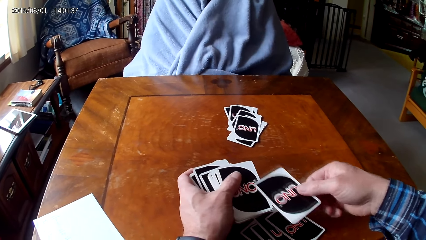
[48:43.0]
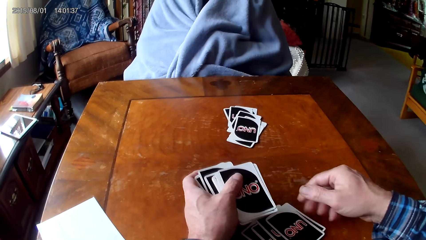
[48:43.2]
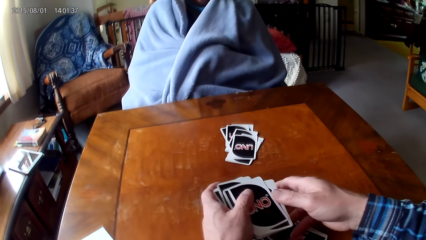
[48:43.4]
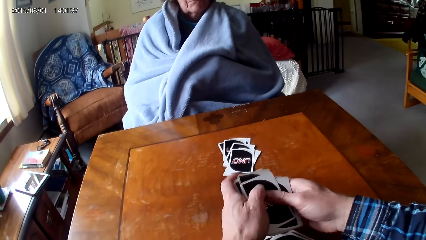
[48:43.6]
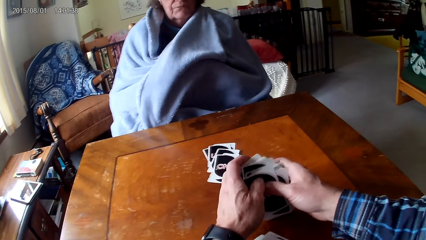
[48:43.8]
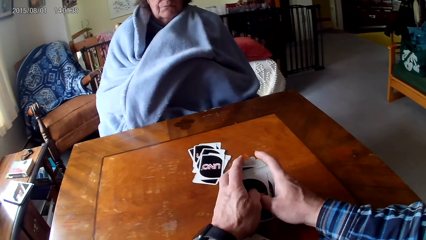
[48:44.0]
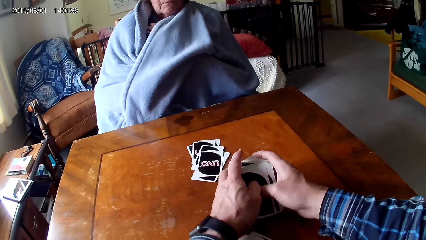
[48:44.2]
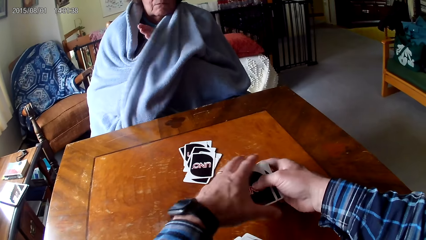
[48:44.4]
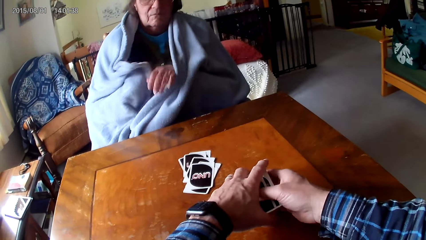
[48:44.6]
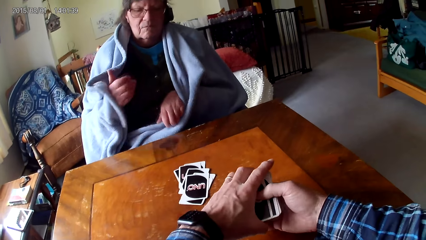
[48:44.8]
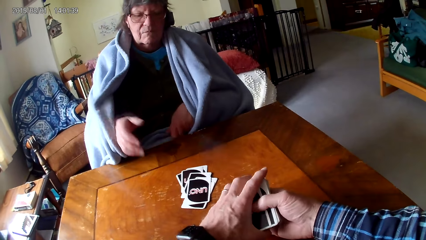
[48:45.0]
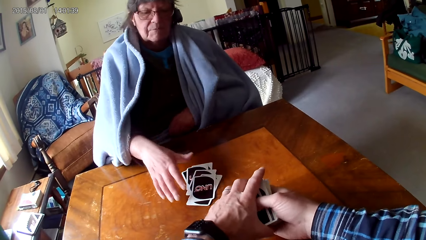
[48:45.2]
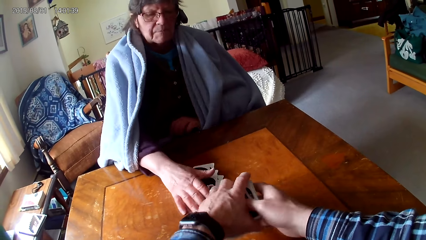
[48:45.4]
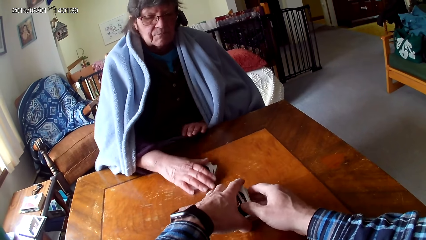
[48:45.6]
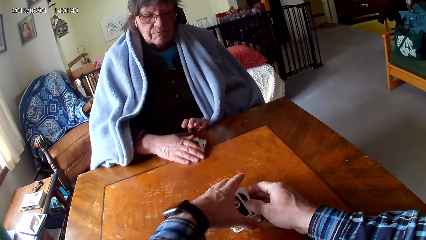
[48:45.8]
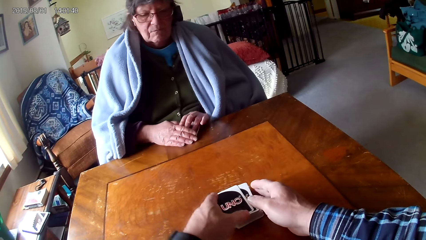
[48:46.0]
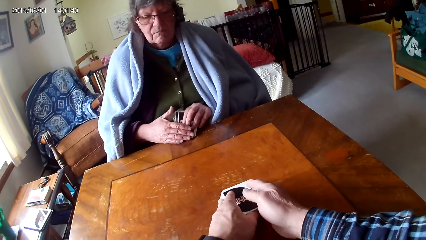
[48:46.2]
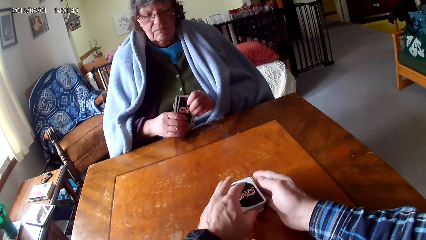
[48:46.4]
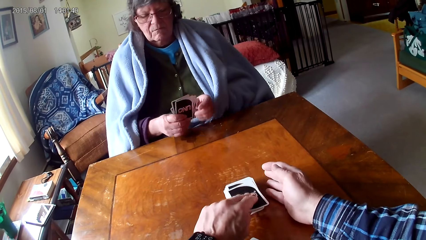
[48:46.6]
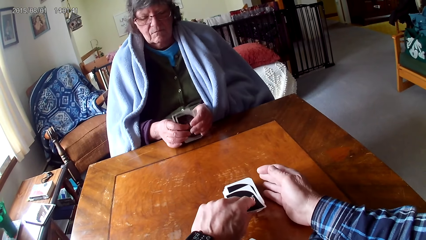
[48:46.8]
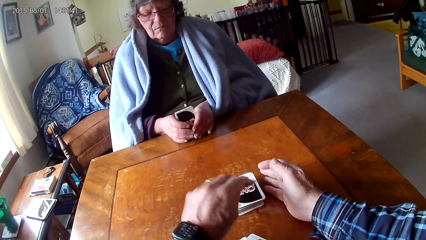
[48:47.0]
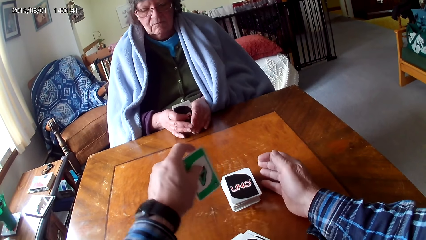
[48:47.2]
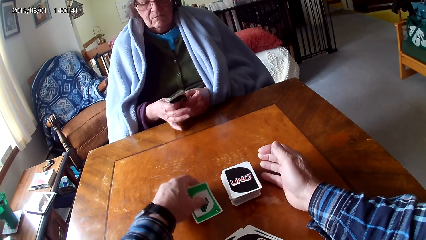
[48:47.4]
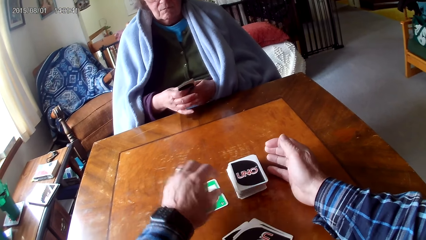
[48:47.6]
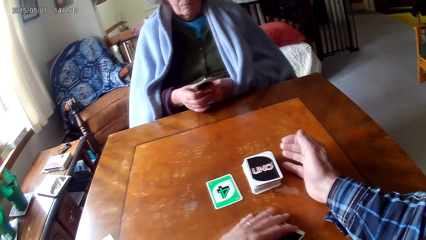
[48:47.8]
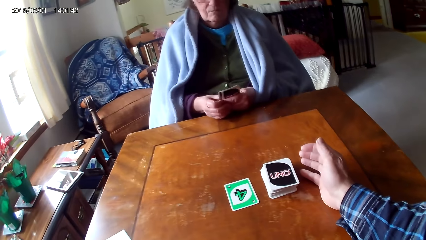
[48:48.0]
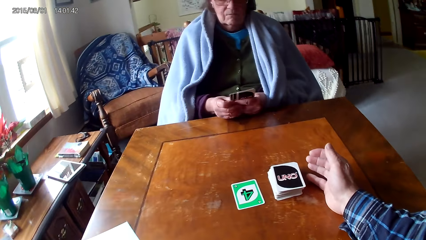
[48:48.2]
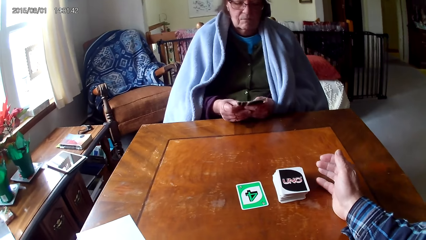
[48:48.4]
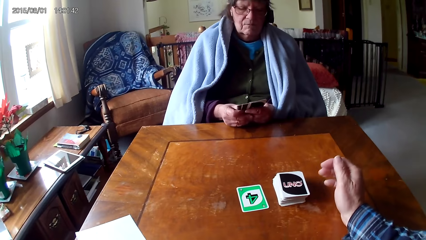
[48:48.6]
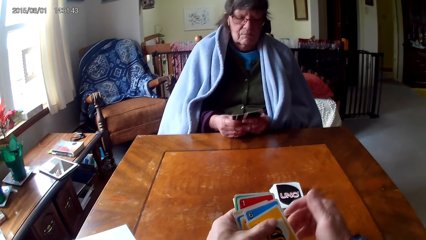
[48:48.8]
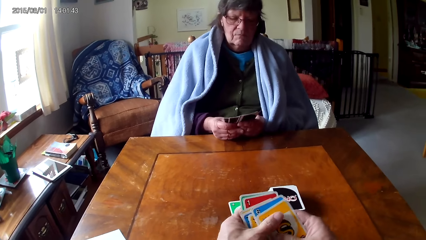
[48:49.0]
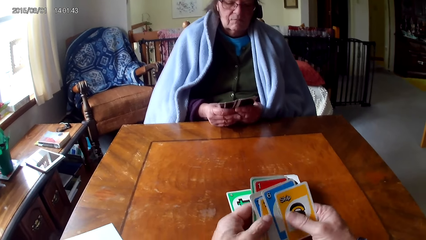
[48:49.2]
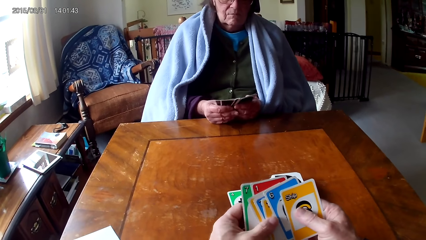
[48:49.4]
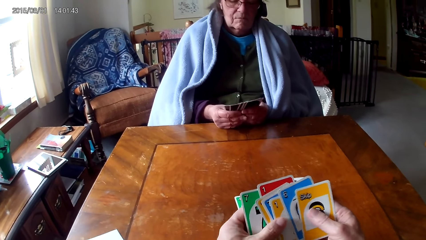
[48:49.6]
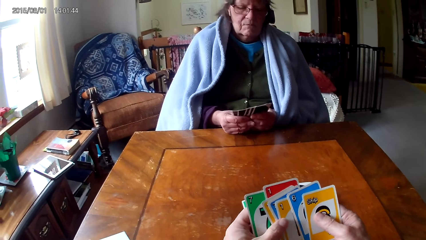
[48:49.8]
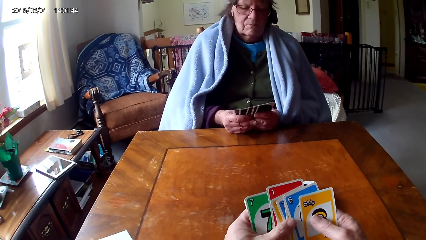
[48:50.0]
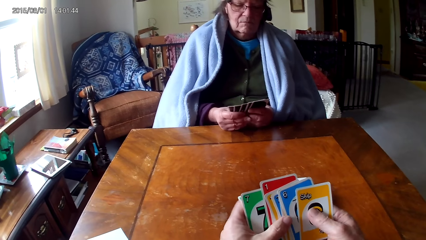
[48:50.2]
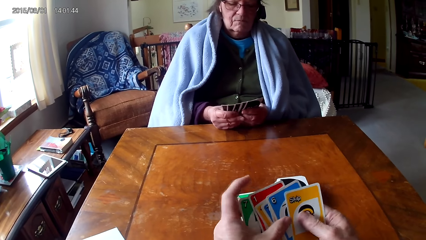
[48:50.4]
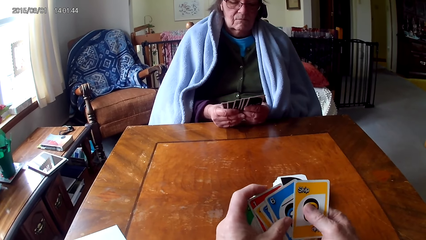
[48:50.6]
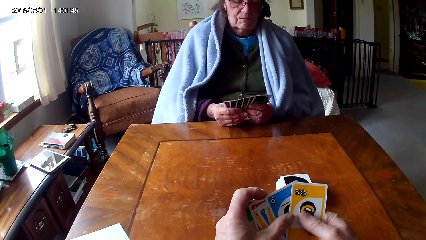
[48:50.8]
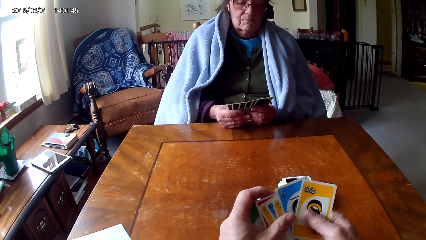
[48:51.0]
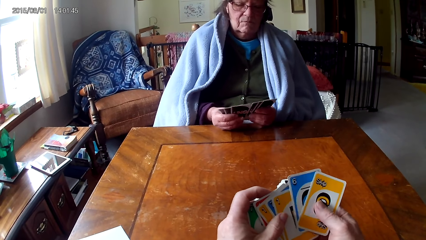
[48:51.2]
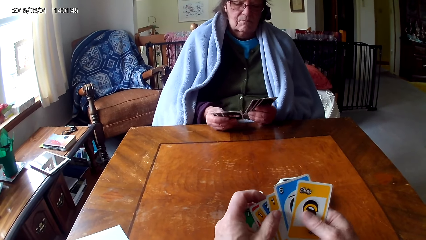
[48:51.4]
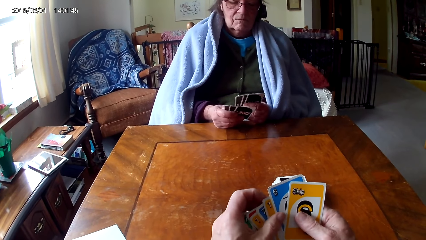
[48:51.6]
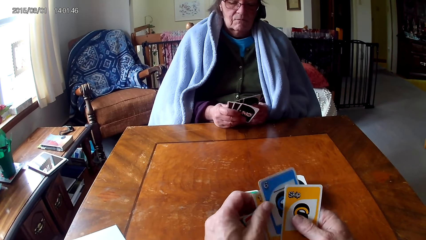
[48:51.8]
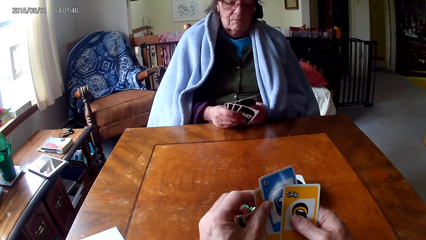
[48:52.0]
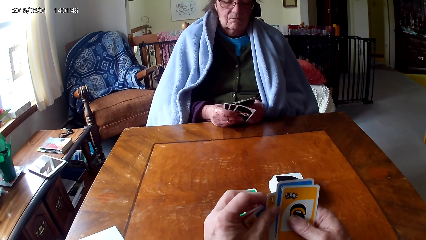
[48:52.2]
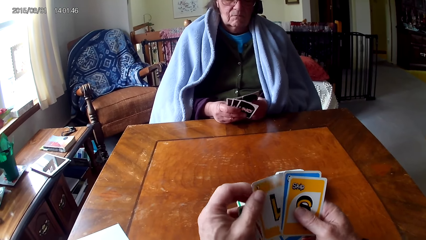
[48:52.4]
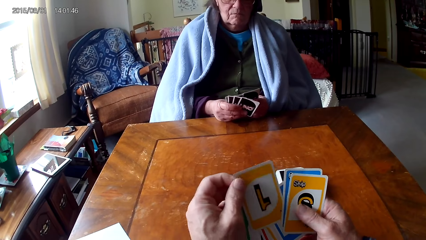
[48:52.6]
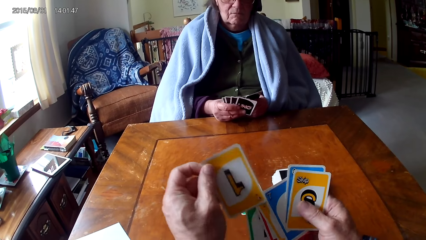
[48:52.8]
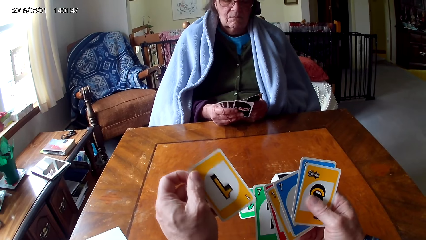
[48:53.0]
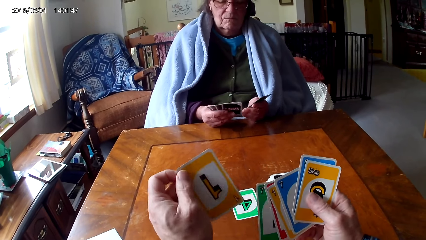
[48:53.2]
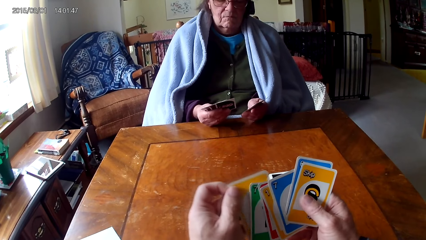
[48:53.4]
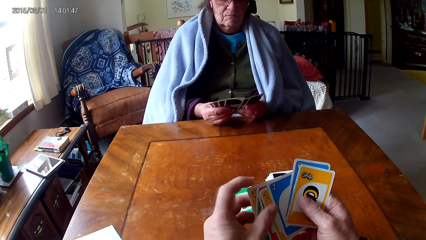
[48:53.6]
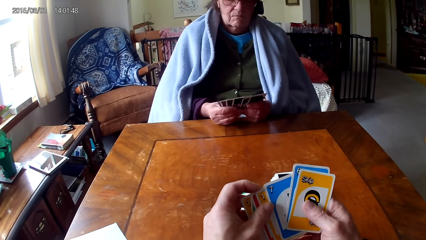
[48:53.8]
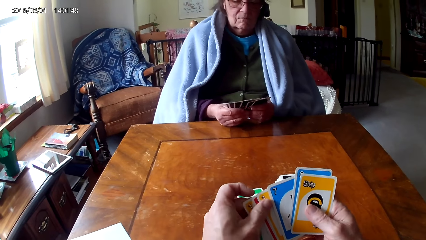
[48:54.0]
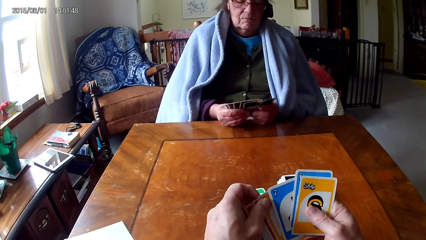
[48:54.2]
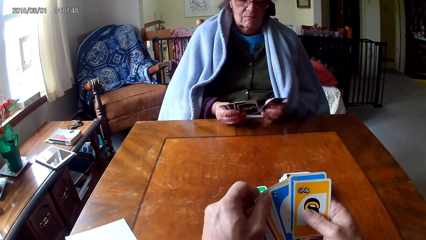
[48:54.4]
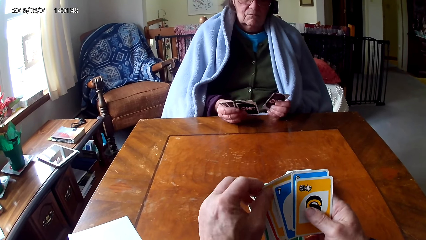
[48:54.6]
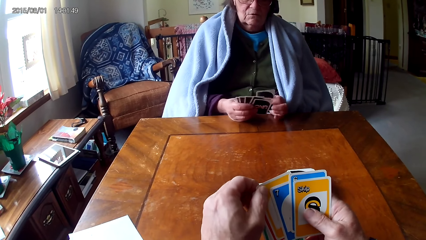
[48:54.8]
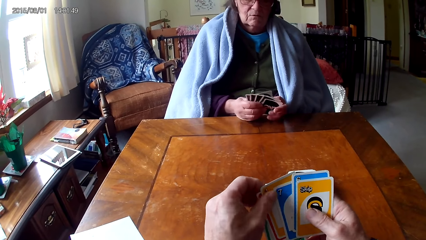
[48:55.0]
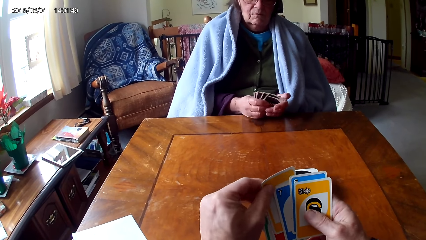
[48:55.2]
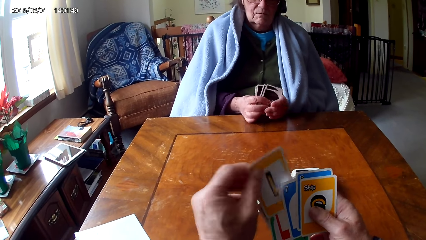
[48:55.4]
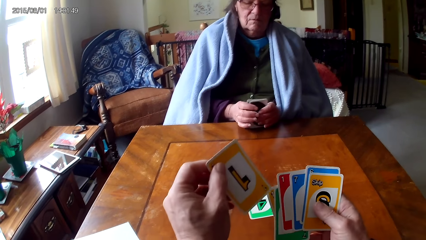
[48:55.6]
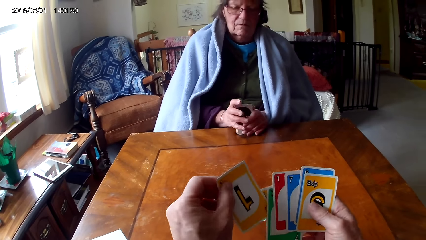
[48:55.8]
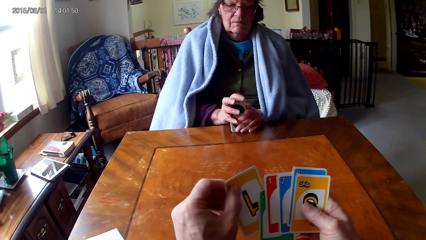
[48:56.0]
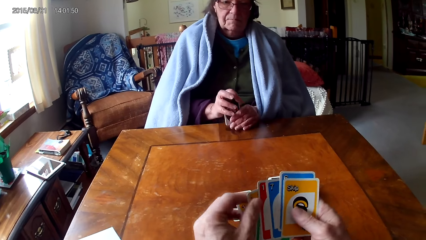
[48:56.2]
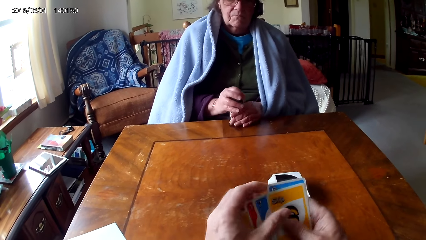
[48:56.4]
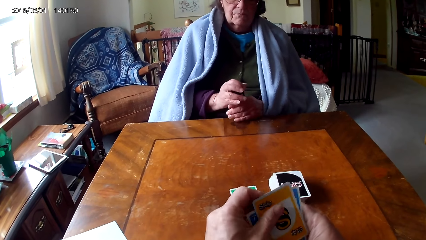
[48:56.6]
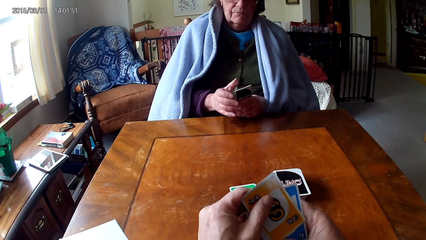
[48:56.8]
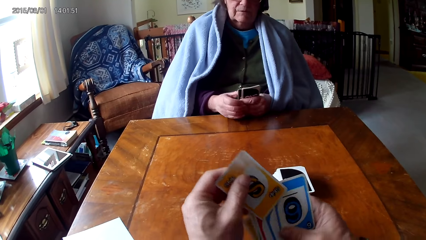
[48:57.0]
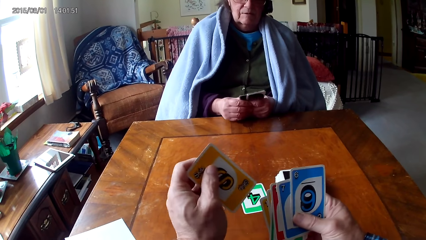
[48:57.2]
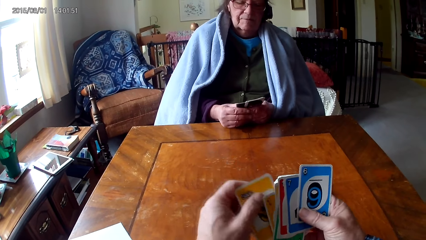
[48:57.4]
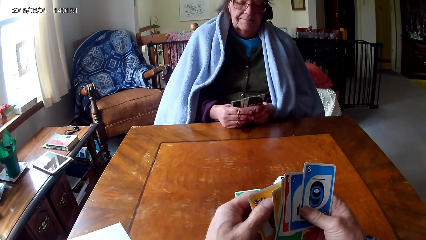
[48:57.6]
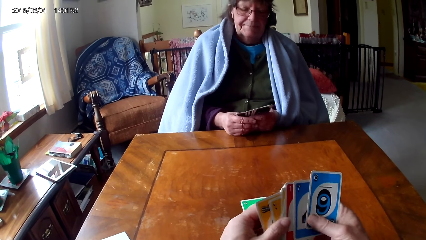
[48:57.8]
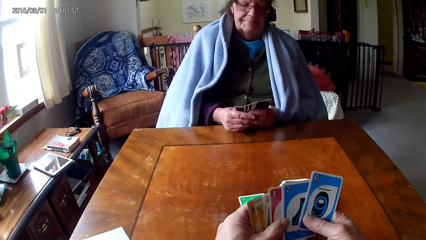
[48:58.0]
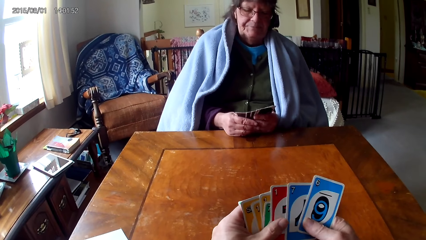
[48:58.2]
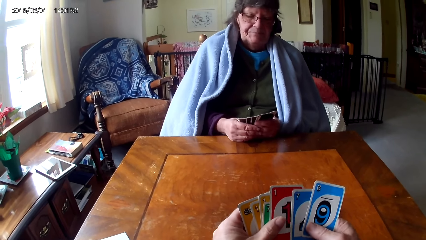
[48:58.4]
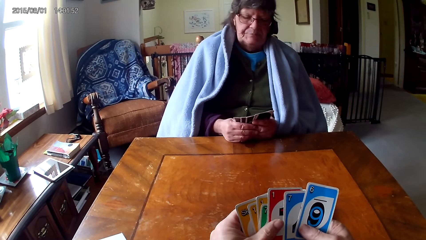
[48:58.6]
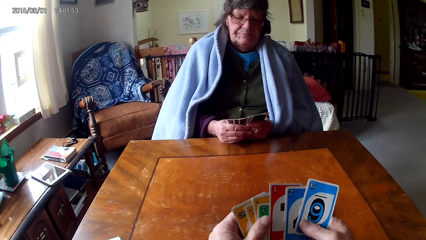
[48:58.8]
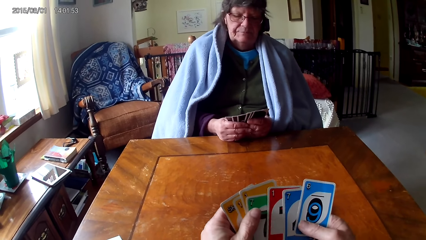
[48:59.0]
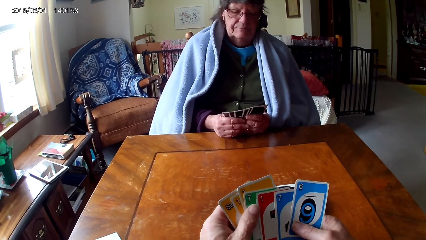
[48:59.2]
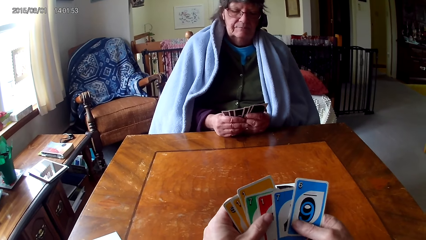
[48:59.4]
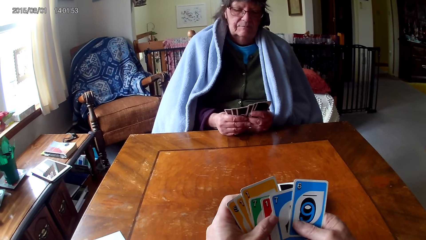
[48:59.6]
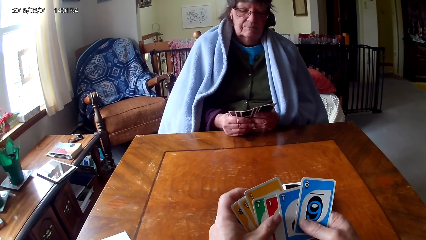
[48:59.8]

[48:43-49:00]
The camera wearer picks a card on the other hand and puts down the card on a table. They hold cards on the table with hands. A woman moves cards on the table. The camera wearer puts down cards on the table. The woman picks cards on the table. The camera wearer picks a card on the table and puts down the card on the table. They pick cards on the table. They hold the cards with hands. They reshuffle the cards. They pick a card from the other hand and put the card below other cards. They pick a card from the other hand and put the card between other cards. They pick a card from the other hand and put the card below other cards.
